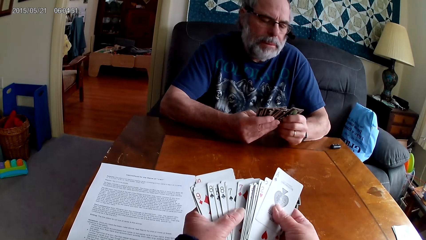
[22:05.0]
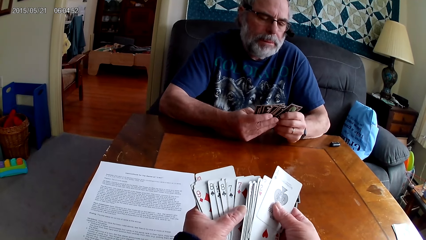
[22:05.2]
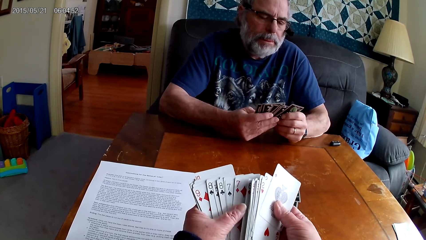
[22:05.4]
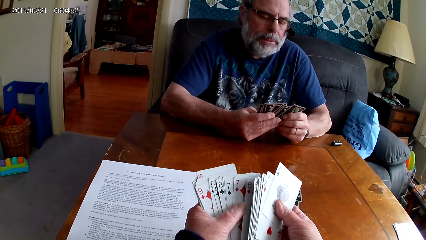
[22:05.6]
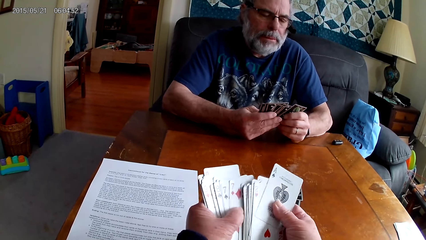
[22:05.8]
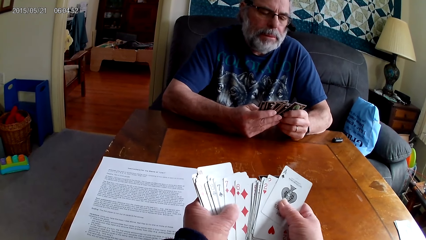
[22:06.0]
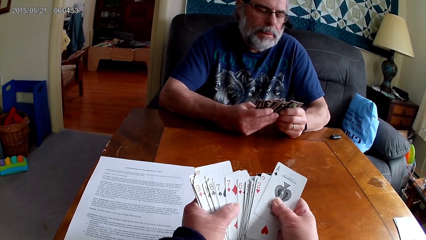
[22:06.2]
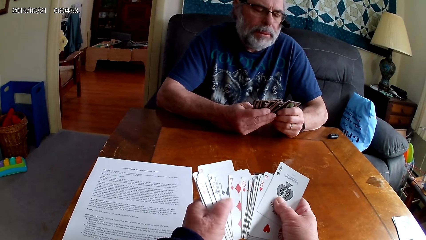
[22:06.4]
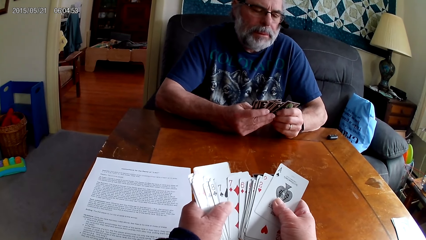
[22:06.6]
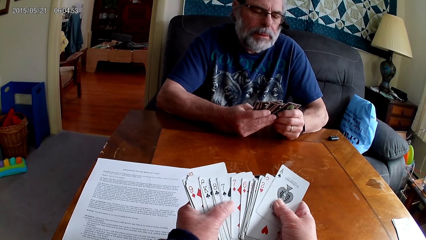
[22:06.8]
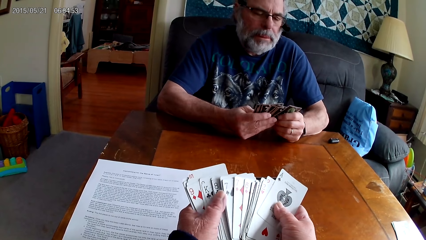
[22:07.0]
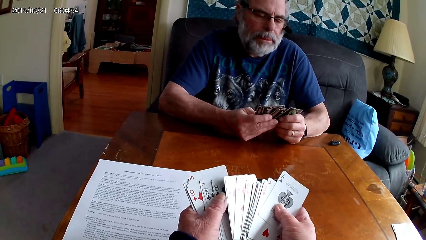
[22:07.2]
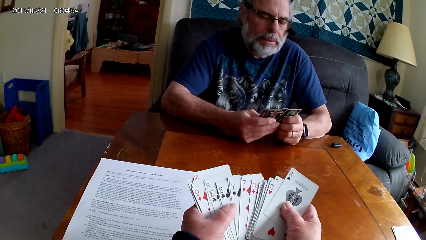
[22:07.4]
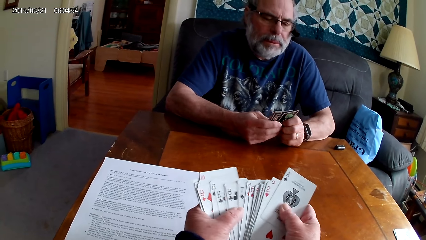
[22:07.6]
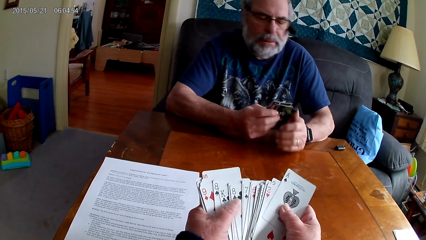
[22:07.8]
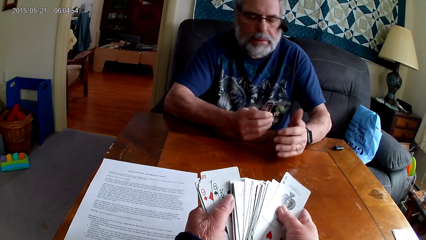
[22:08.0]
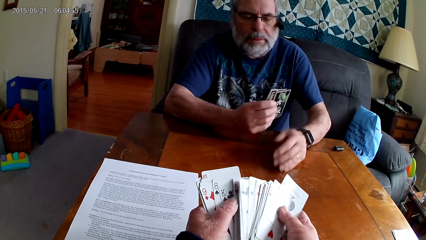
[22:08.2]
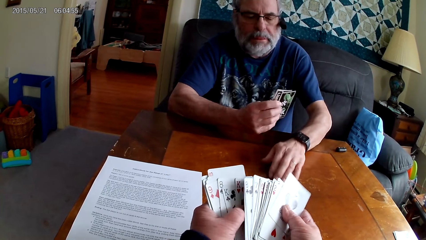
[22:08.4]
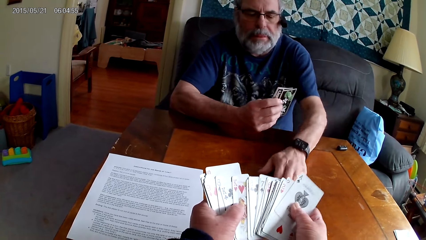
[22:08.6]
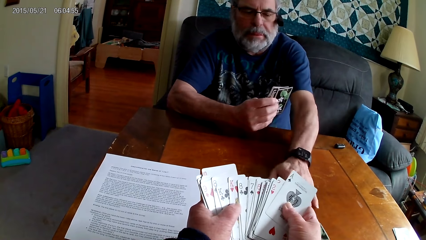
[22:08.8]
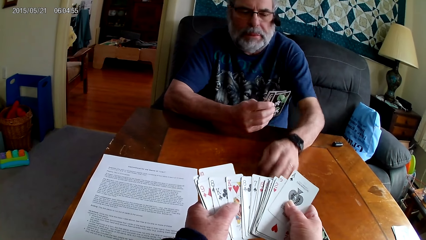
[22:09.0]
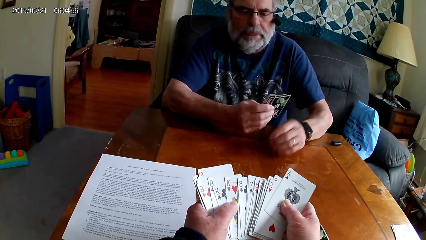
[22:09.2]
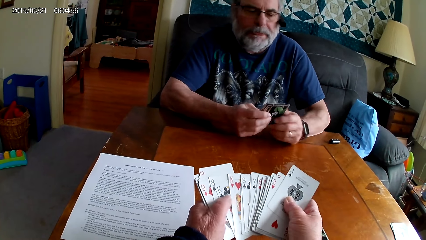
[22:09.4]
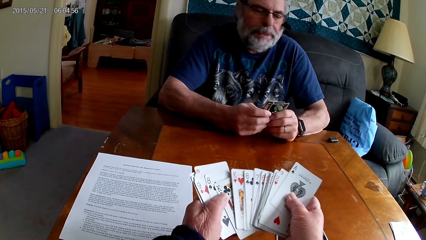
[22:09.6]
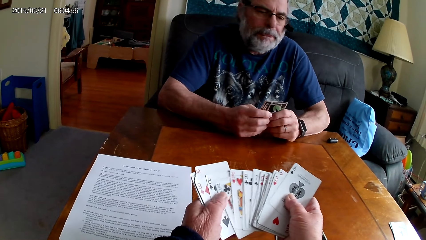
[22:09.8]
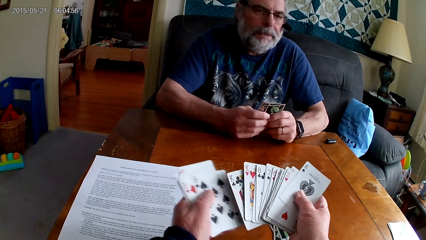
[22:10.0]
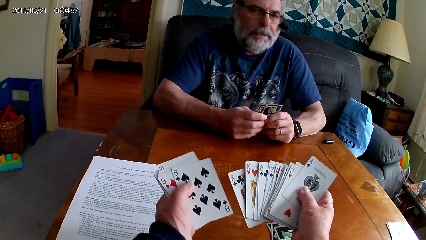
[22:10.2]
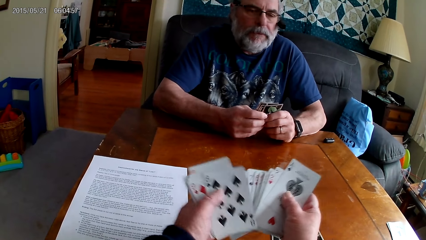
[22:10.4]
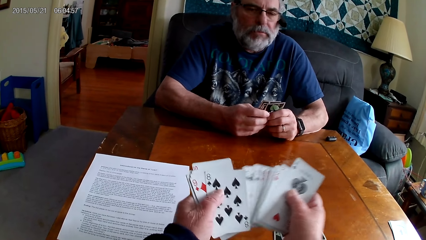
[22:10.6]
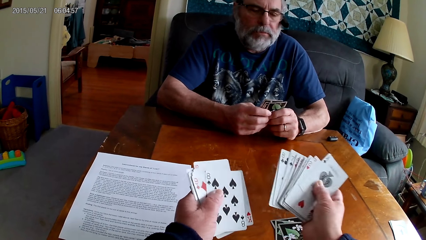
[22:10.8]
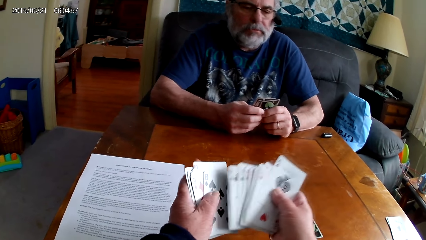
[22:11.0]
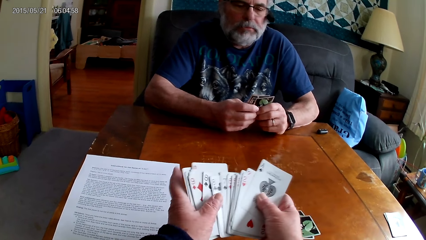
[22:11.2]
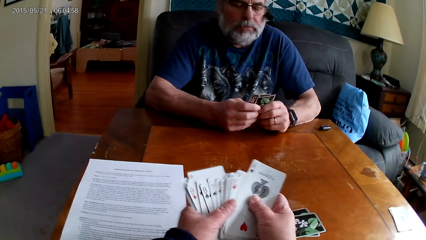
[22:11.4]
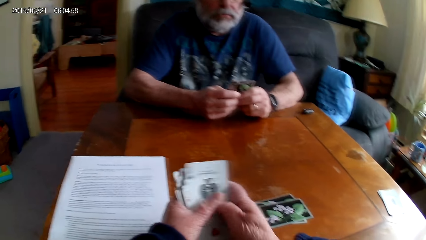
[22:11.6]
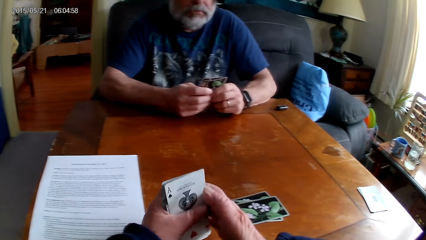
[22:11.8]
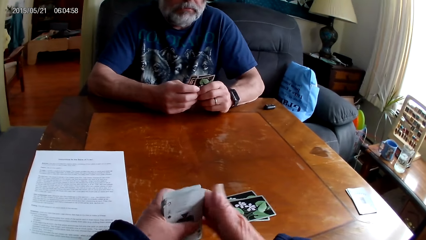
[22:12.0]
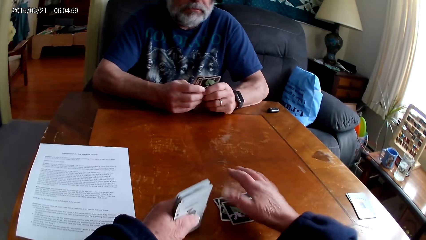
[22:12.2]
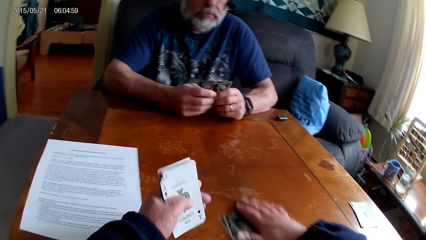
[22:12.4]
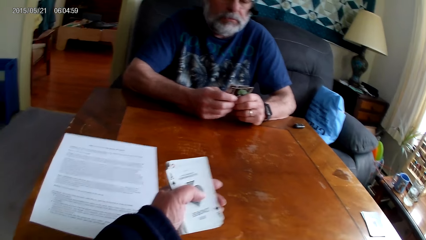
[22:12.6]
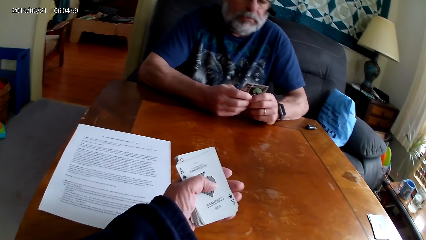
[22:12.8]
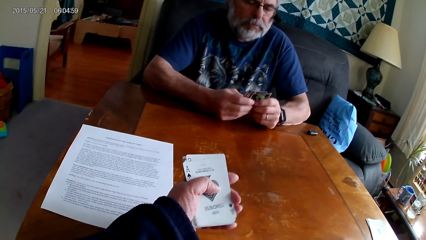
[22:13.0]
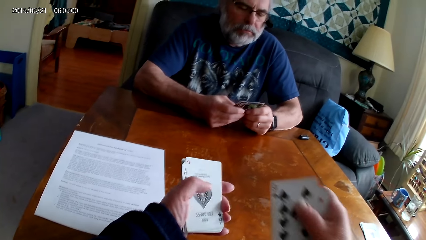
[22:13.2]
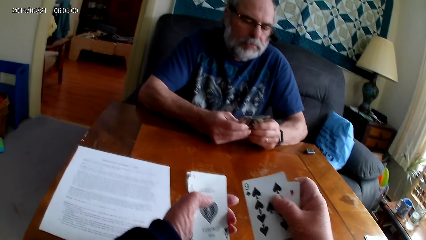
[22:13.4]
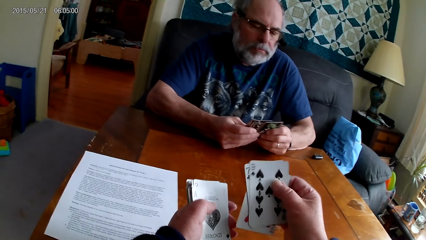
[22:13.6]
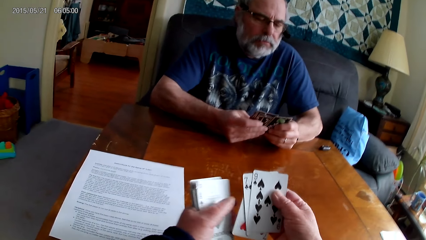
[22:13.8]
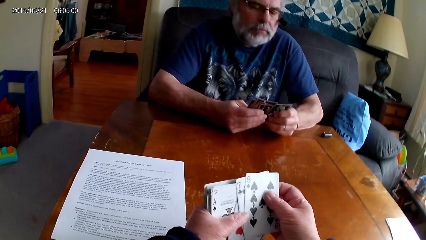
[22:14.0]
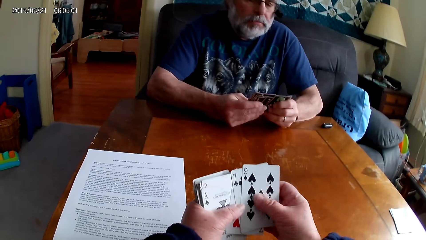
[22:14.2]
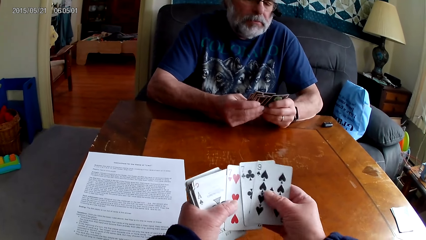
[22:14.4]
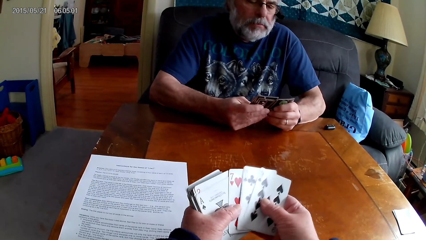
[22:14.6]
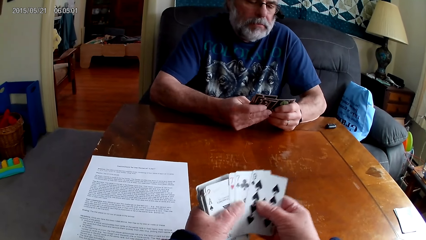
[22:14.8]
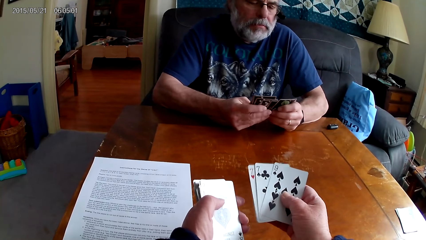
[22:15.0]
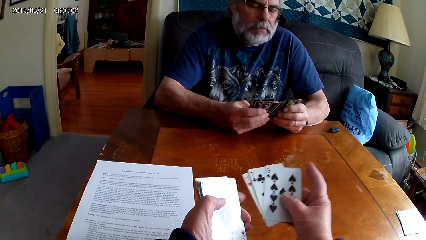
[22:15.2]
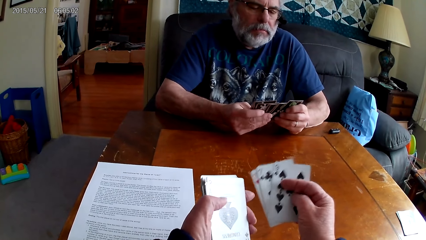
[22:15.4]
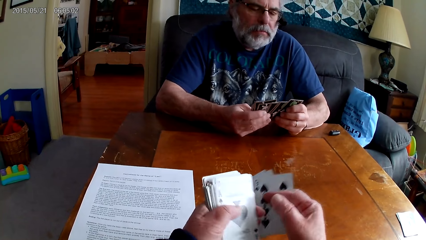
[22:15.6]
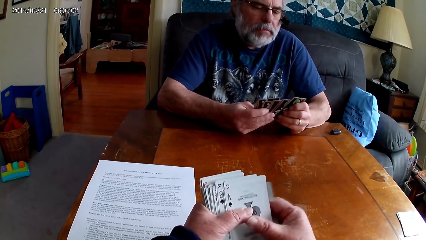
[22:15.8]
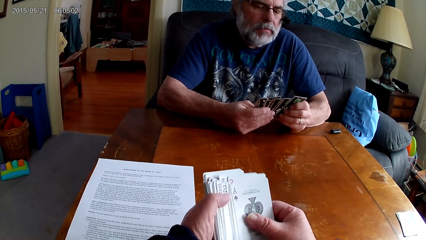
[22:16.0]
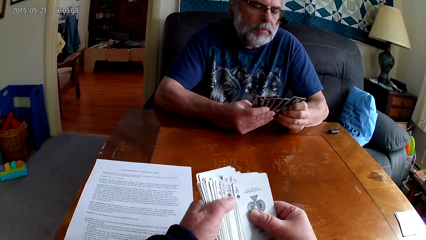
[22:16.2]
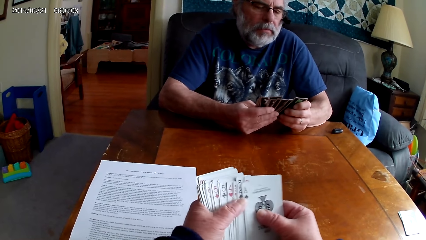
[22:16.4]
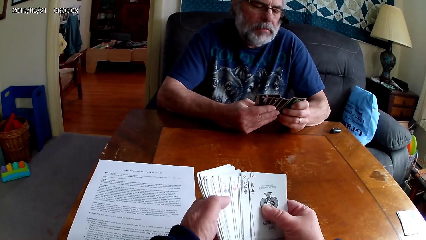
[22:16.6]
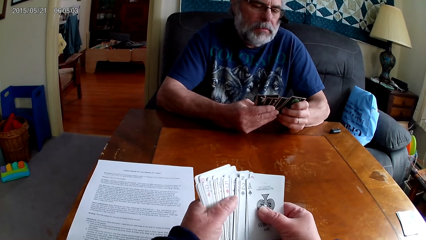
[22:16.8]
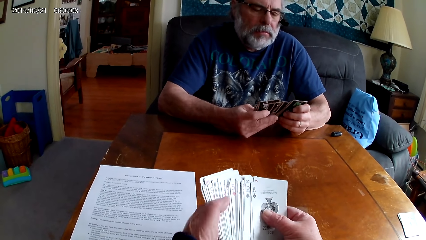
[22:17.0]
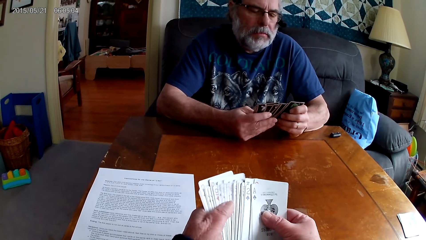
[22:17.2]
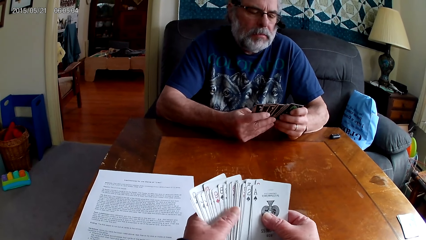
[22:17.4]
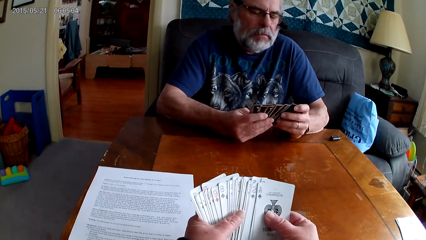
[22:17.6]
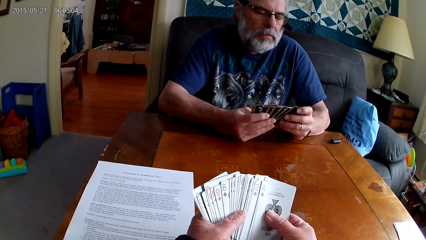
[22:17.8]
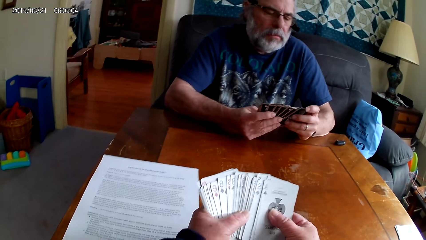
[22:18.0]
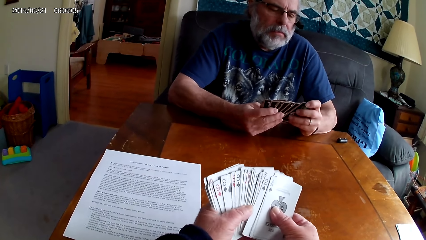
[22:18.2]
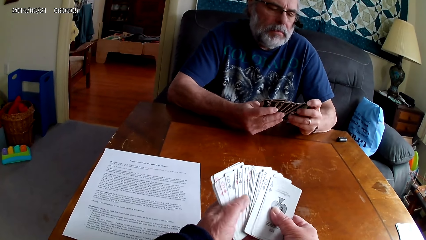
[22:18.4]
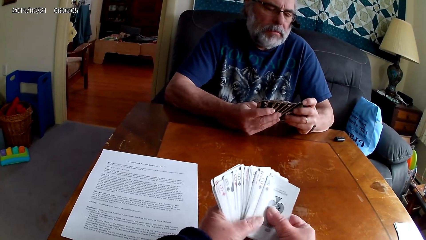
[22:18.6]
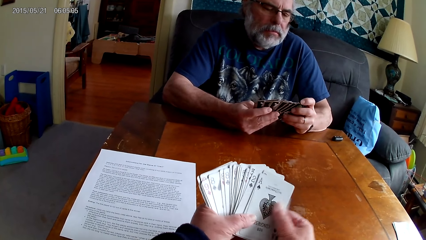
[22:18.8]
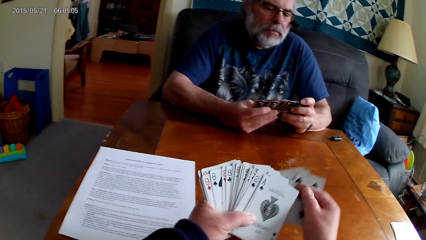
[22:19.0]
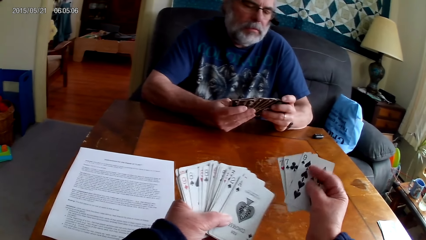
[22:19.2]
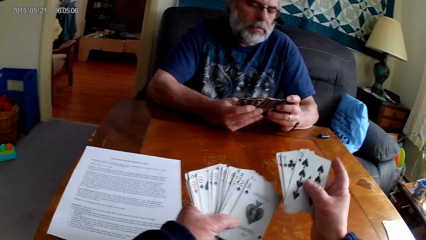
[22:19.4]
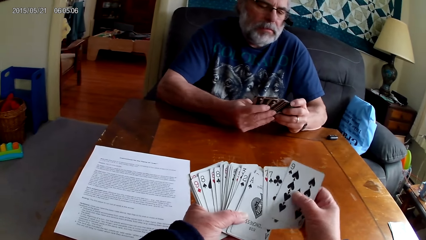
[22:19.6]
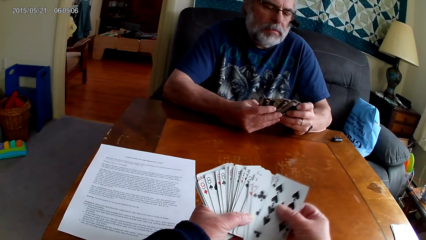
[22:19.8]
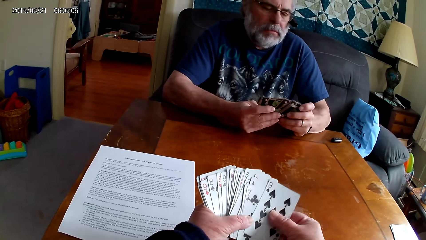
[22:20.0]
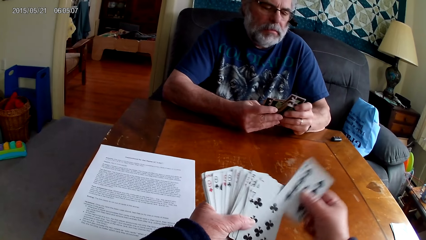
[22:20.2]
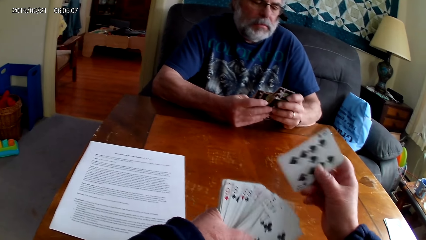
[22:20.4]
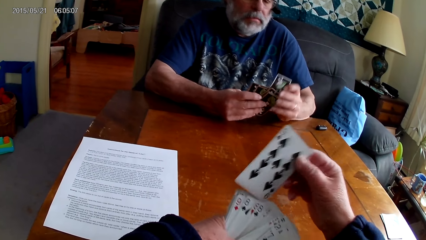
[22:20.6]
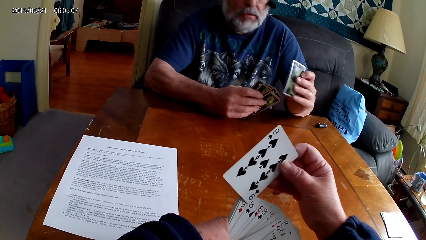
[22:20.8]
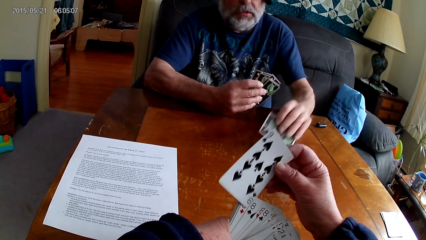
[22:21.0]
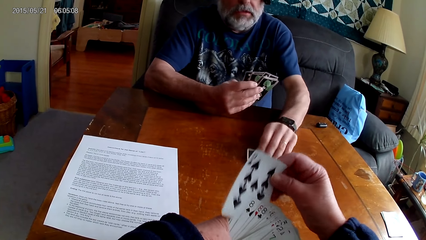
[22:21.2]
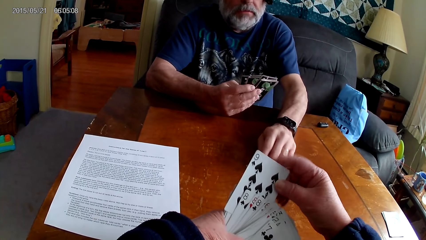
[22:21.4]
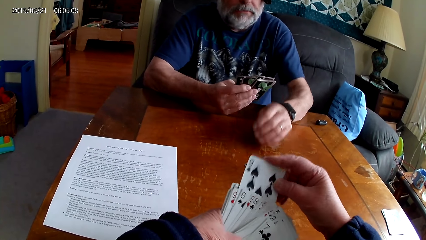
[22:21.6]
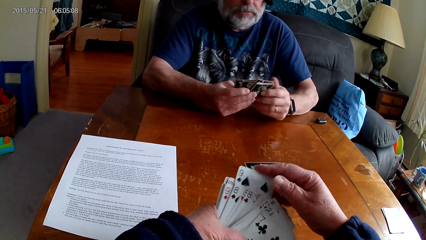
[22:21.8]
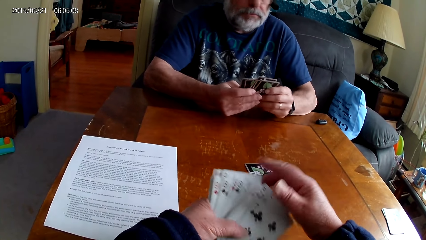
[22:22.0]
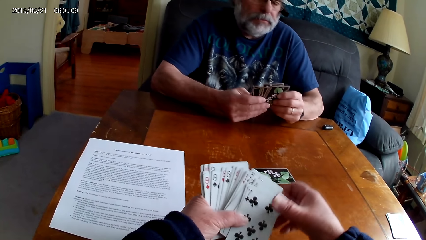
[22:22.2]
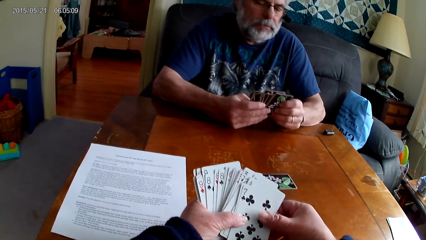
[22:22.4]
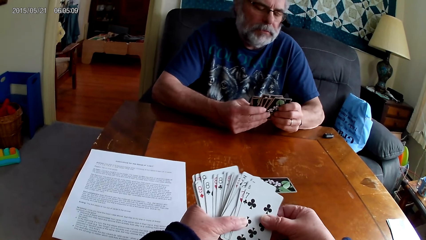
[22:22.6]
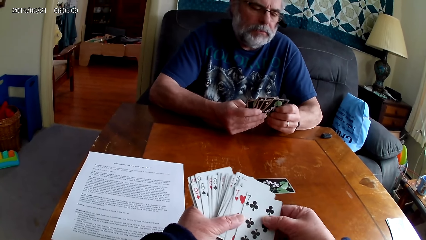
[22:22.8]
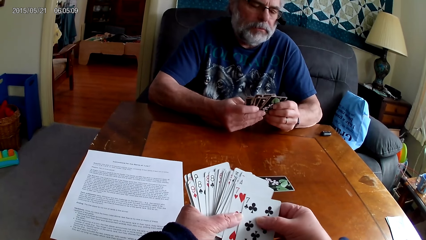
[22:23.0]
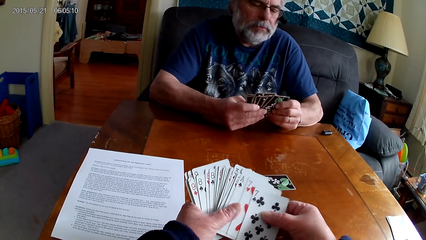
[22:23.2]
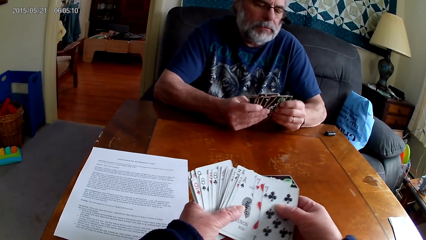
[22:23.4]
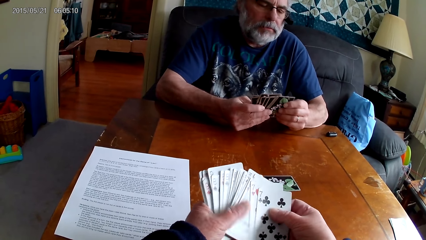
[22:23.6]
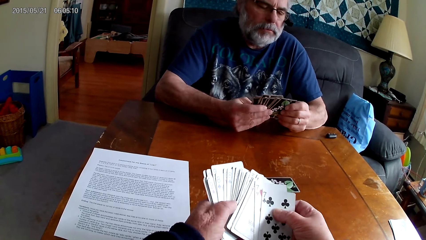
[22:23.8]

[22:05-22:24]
The camera wearer arranges cards. A person moves cards towards the camera wearer. The camera wearer arranges cards, picks poker cards from the table and arranges the poker cards with both hands. The person puts a card on the table.
